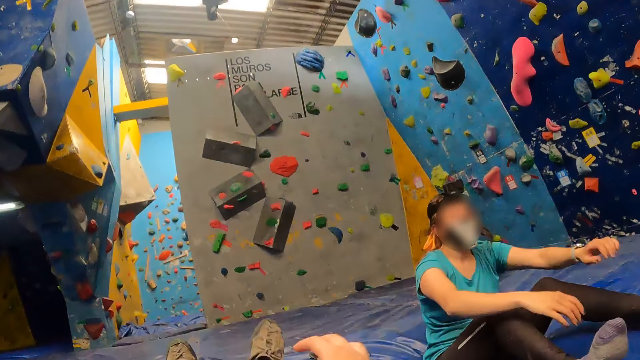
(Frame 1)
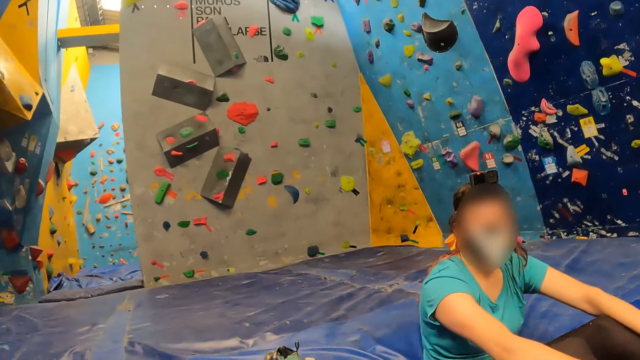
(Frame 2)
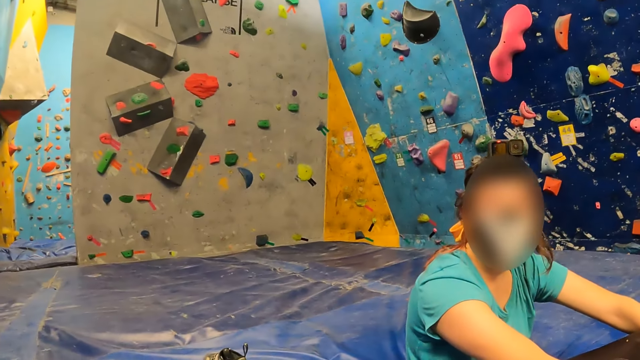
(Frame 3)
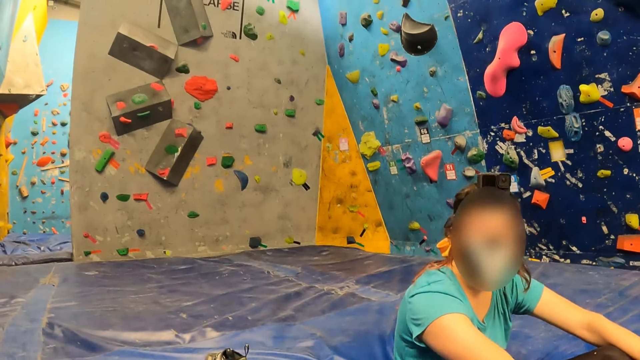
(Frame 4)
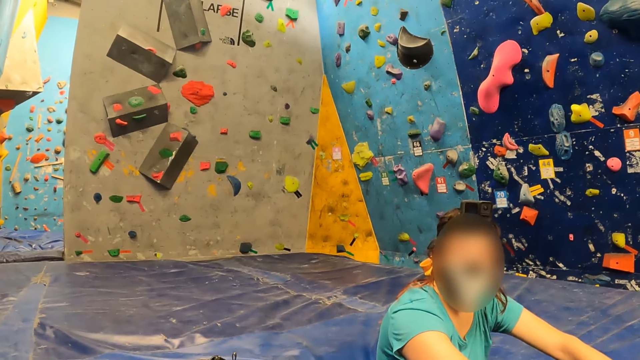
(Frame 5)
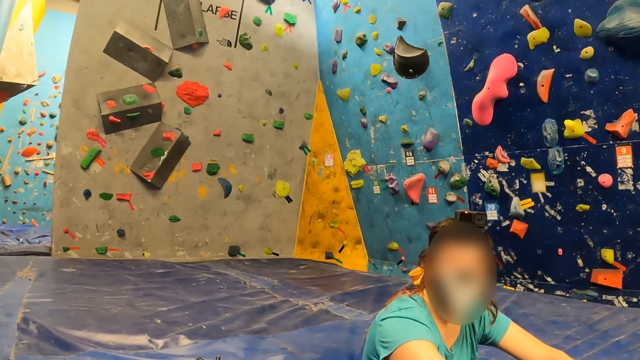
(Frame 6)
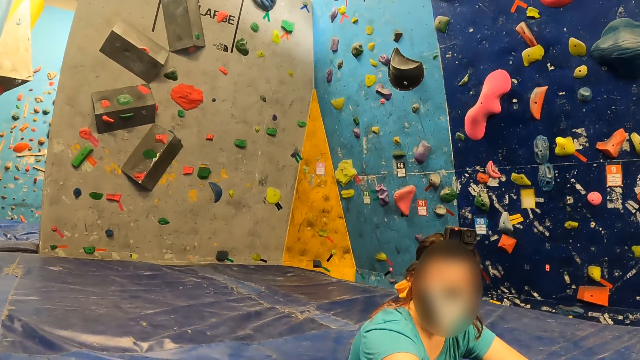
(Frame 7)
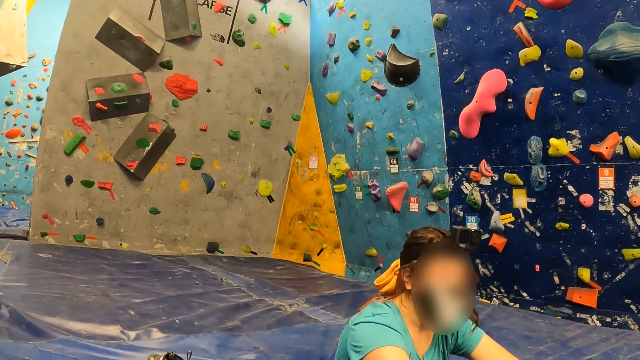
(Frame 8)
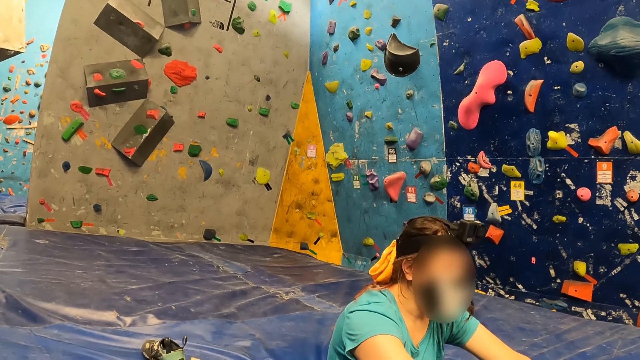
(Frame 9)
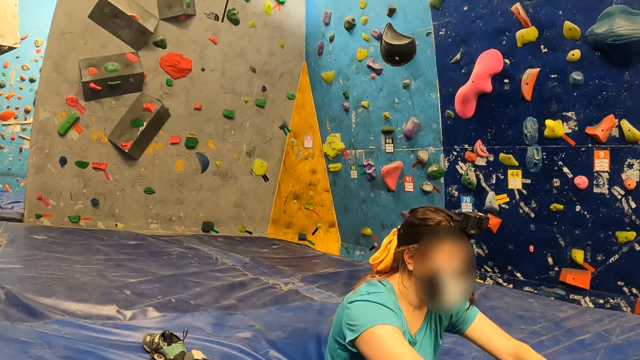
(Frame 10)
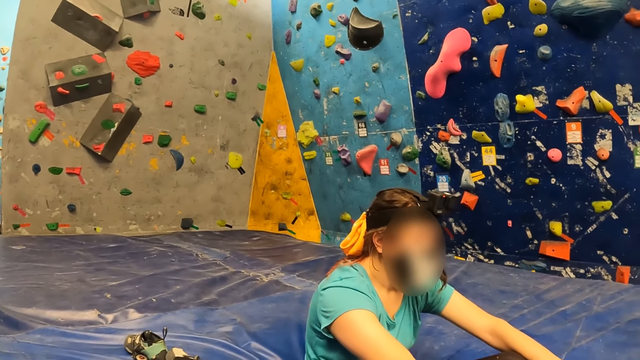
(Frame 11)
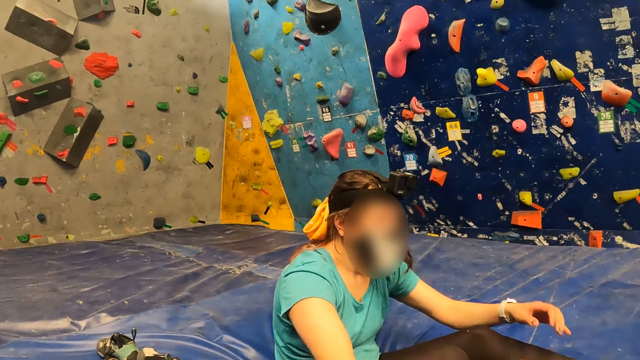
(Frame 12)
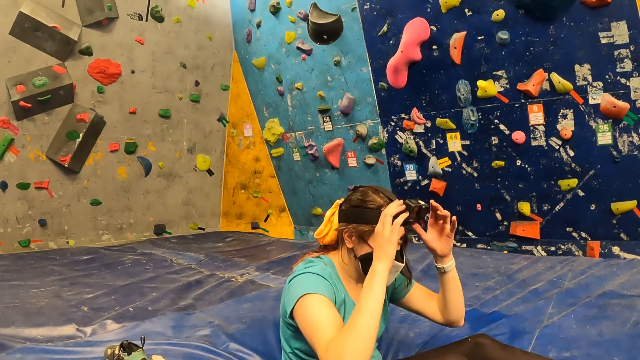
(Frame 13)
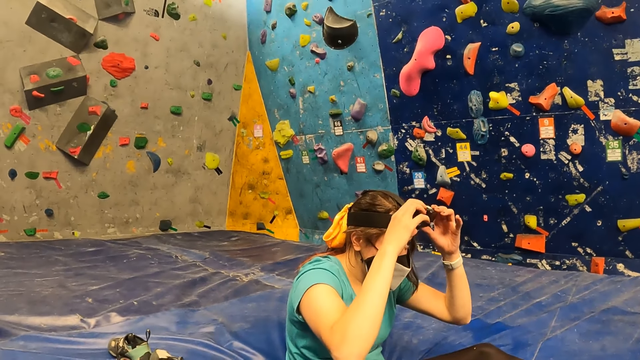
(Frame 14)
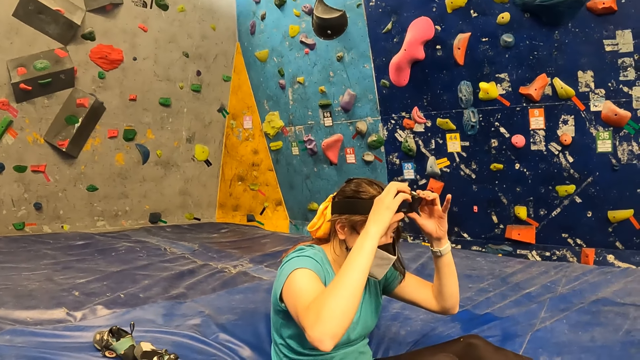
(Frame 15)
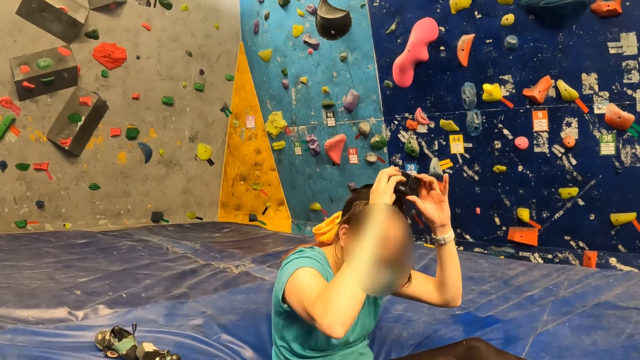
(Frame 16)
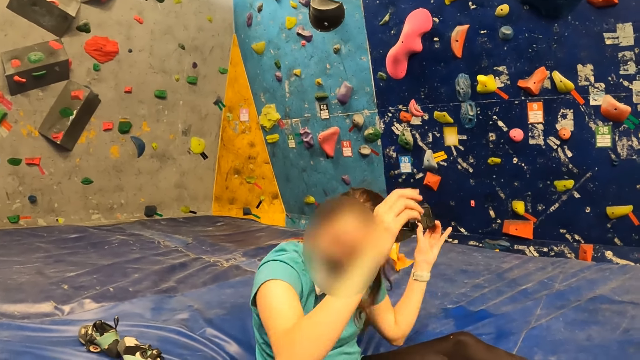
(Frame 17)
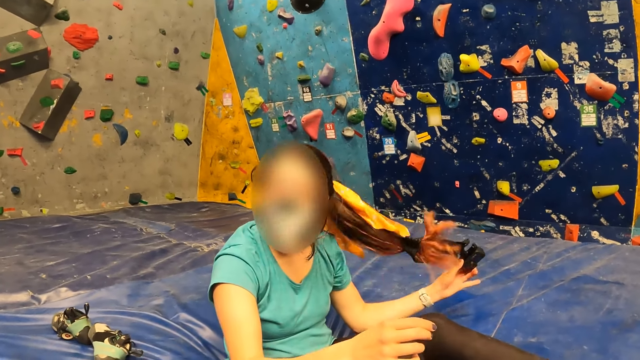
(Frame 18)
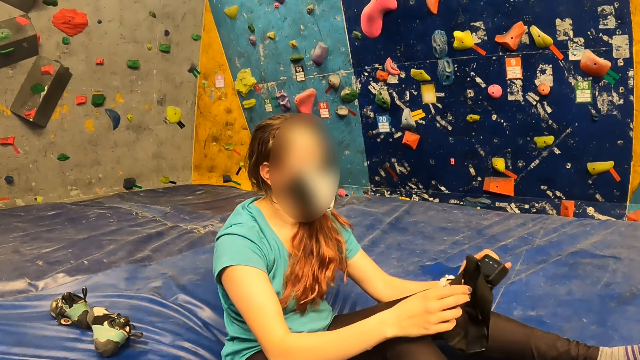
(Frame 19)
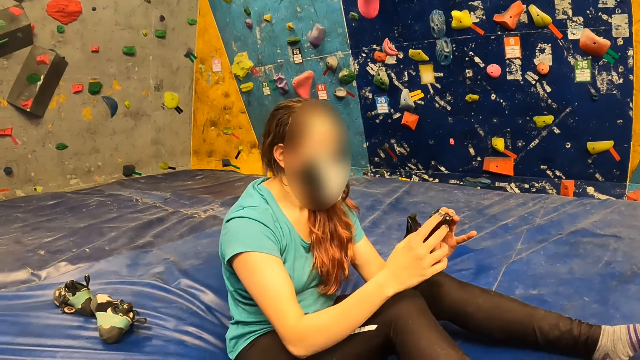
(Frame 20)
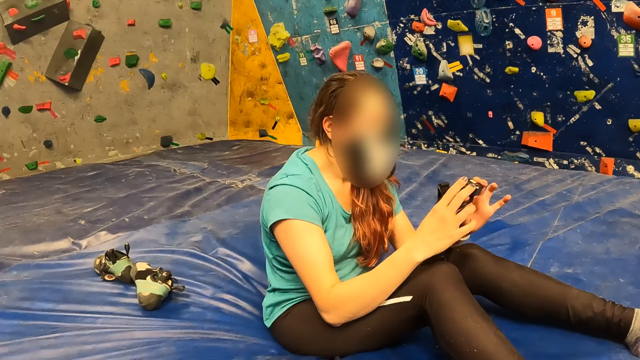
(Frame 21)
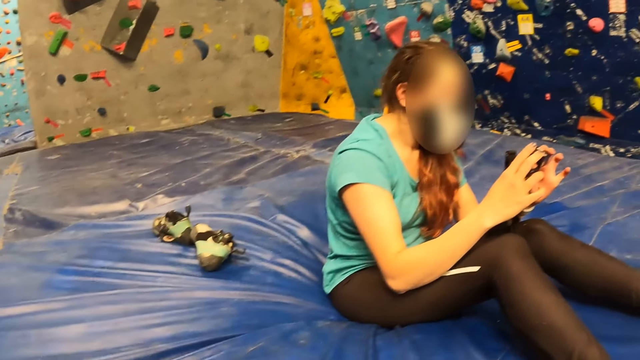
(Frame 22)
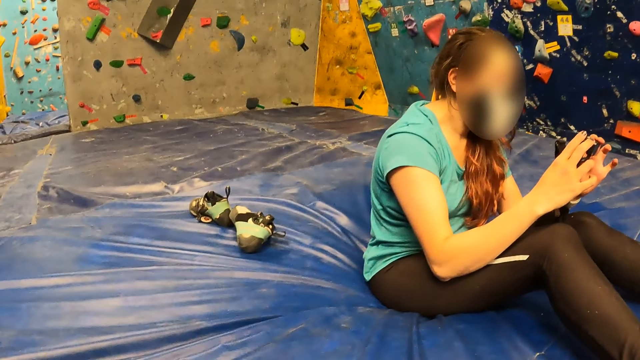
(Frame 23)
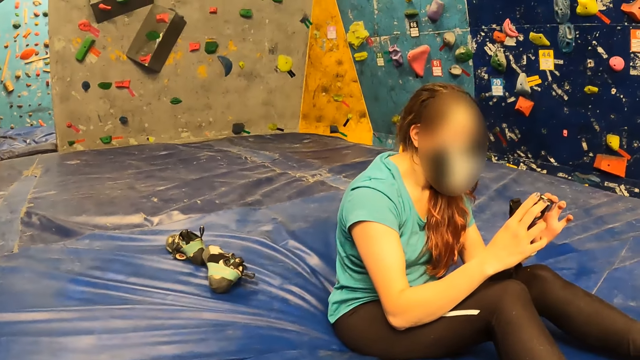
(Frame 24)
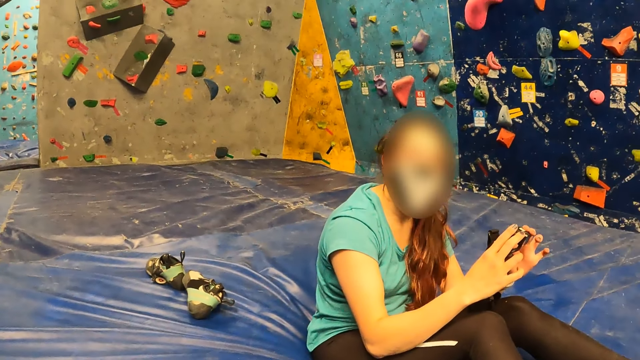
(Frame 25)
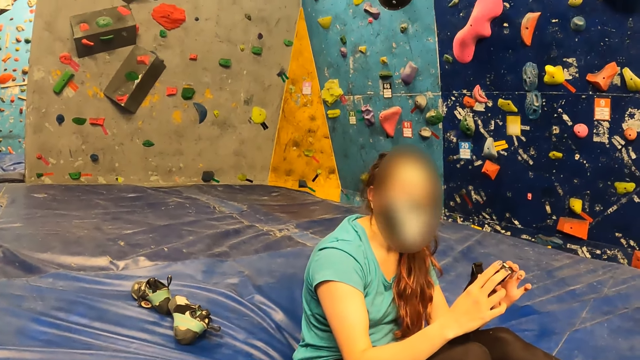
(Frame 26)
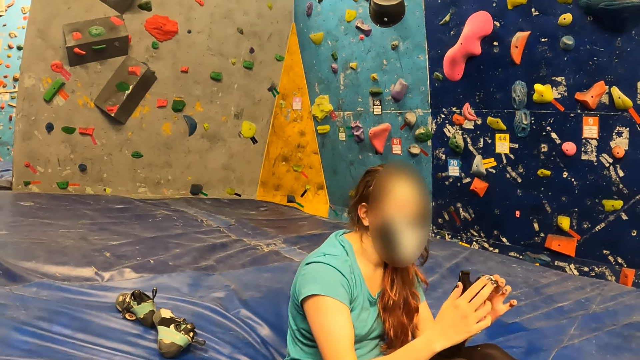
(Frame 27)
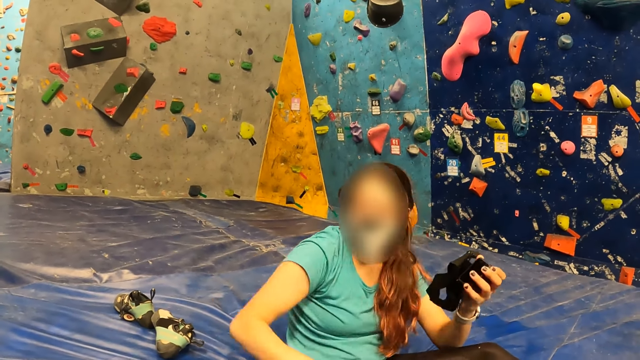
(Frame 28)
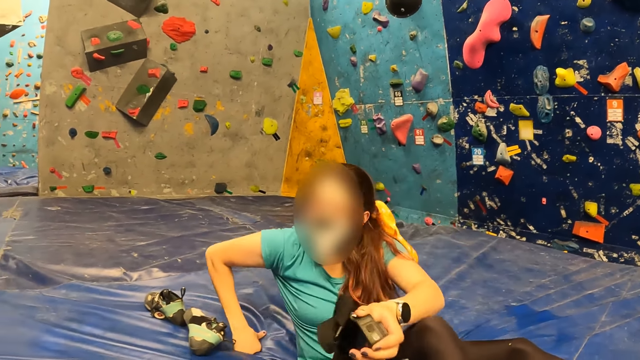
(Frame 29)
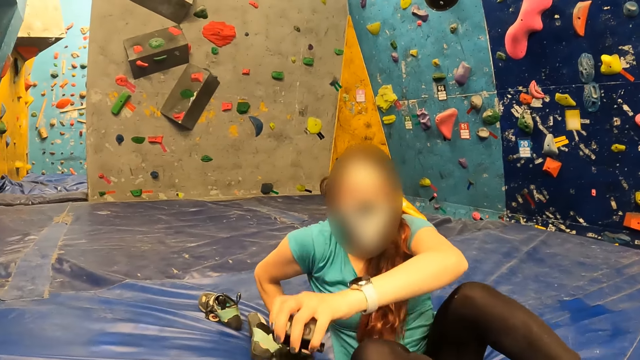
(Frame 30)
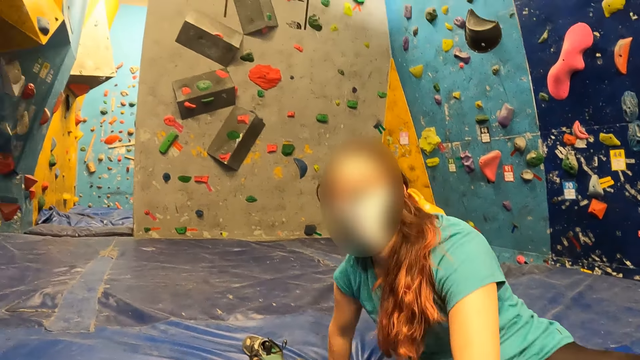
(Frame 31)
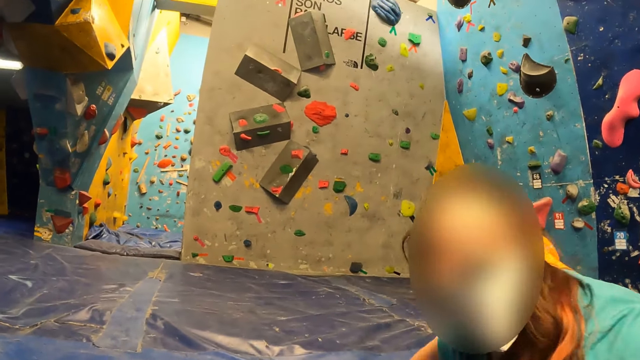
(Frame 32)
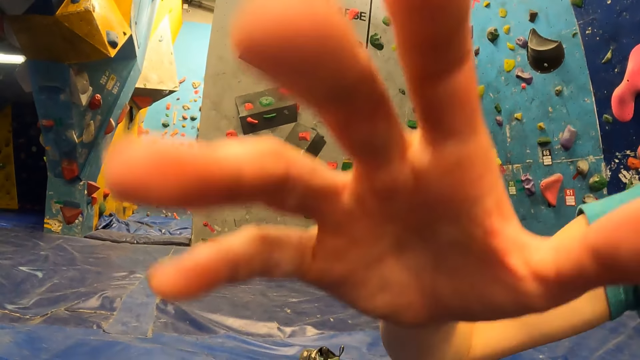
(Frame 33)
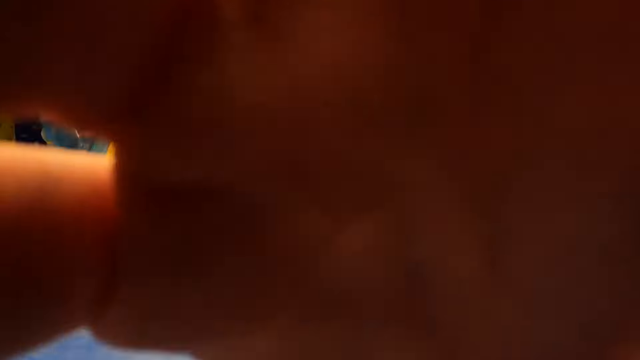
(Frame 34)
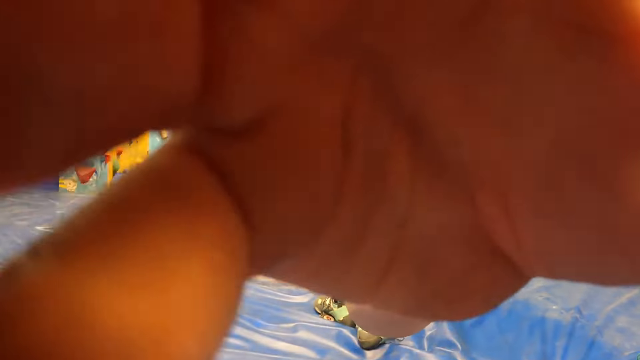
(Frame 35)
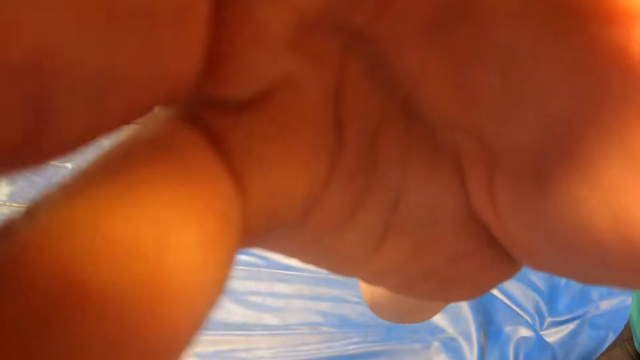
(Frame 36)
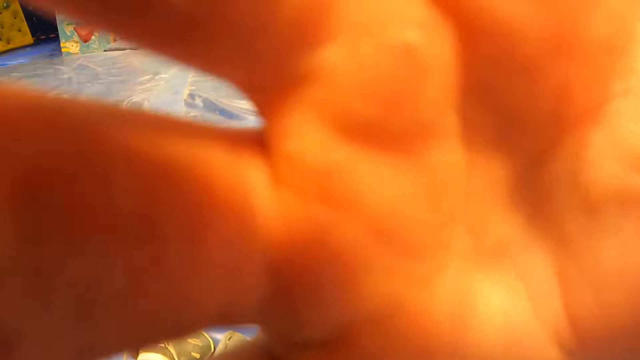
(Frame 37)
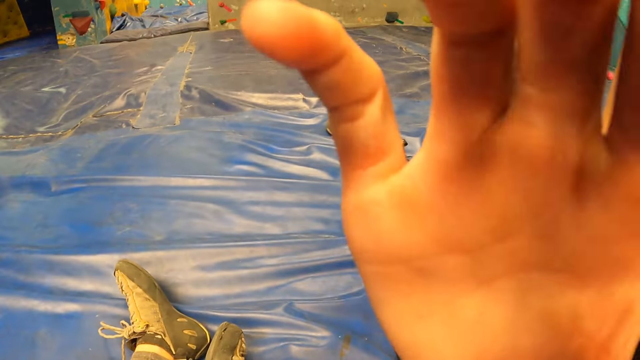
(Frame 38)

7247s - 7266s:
The woman interacts with the camera wearer. The woman adjusts the camera on her head with her hands. The woman removes the camera from her head with her hands. The woman holds the camera with both hands. The woman stands up. The woman adjusts a camera on the head of the camera wearer.
